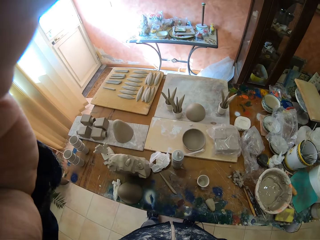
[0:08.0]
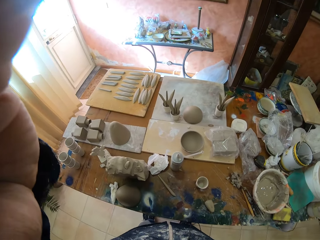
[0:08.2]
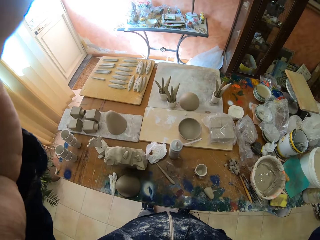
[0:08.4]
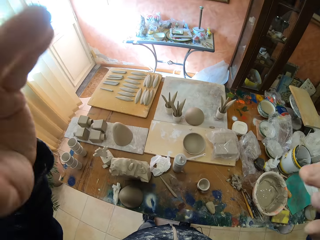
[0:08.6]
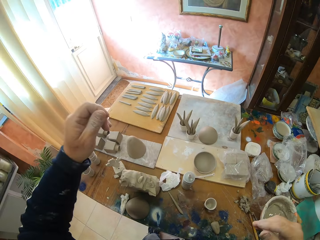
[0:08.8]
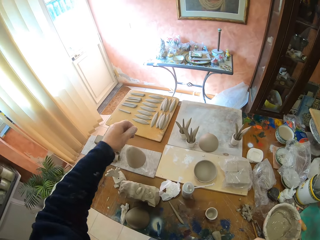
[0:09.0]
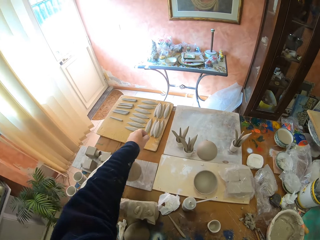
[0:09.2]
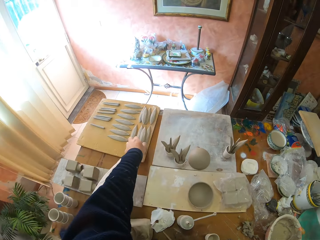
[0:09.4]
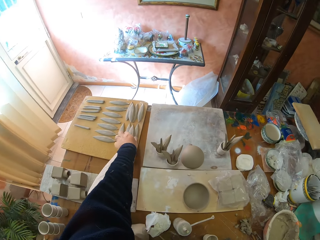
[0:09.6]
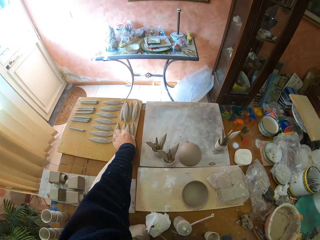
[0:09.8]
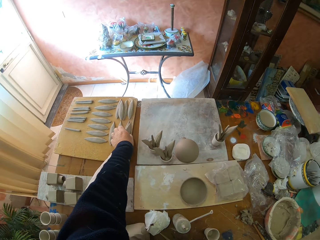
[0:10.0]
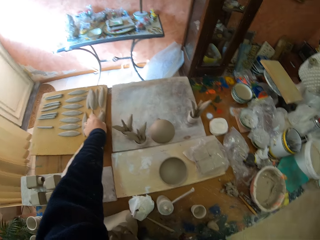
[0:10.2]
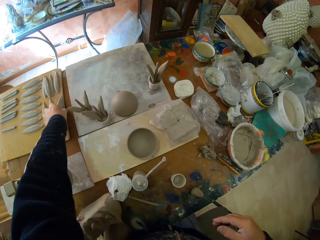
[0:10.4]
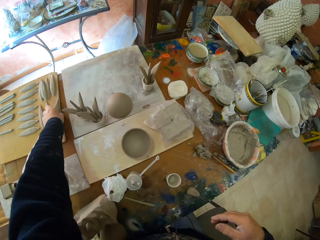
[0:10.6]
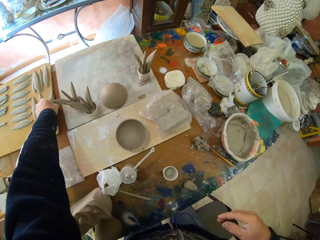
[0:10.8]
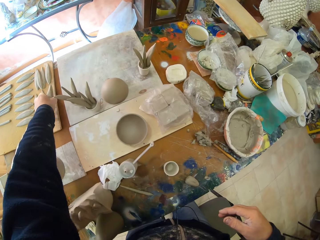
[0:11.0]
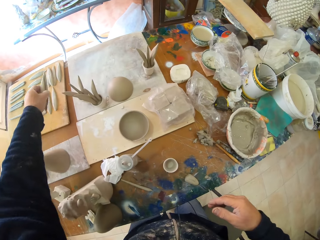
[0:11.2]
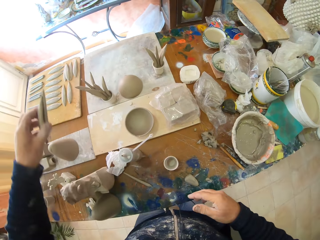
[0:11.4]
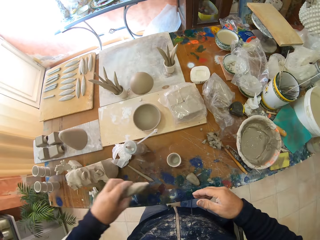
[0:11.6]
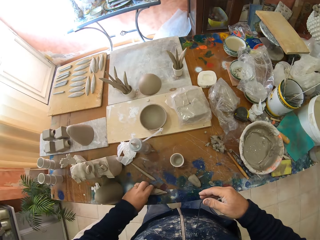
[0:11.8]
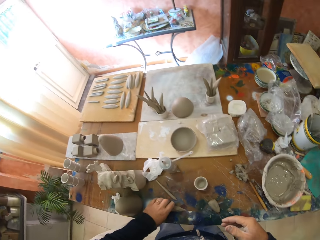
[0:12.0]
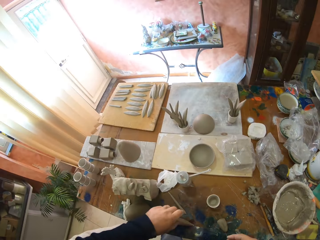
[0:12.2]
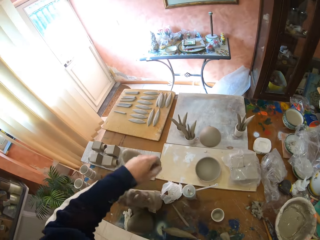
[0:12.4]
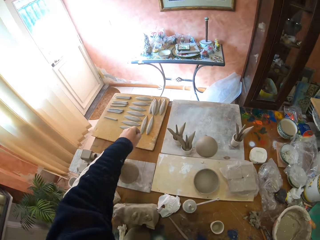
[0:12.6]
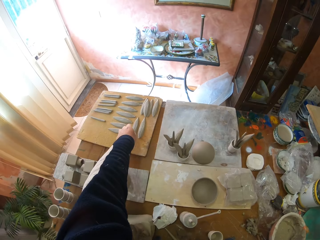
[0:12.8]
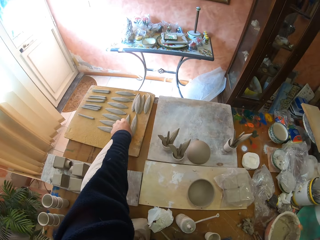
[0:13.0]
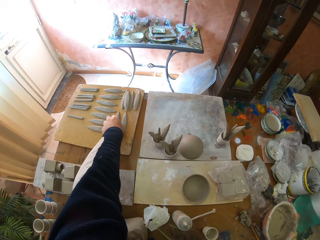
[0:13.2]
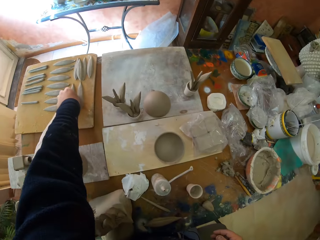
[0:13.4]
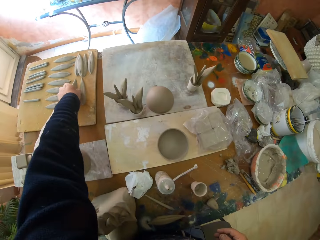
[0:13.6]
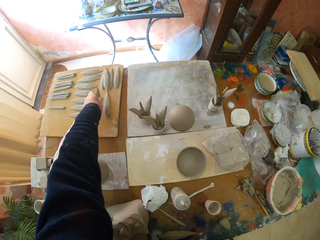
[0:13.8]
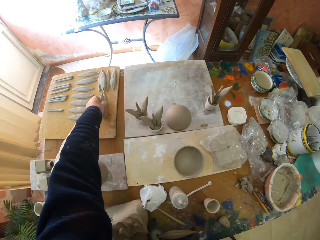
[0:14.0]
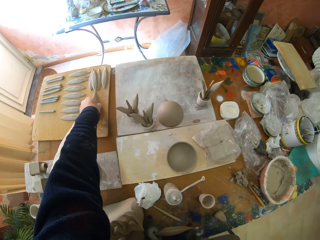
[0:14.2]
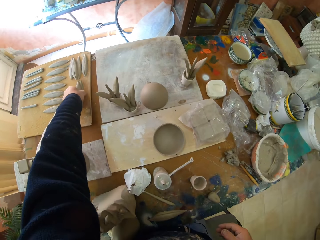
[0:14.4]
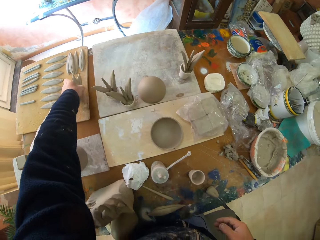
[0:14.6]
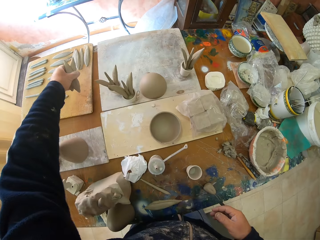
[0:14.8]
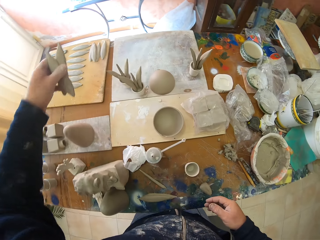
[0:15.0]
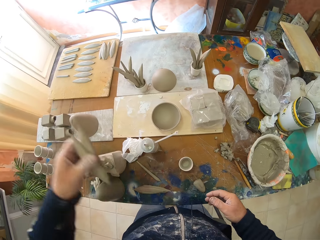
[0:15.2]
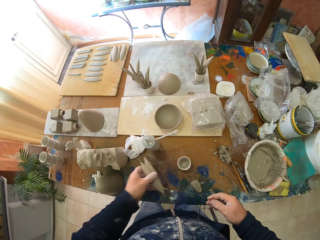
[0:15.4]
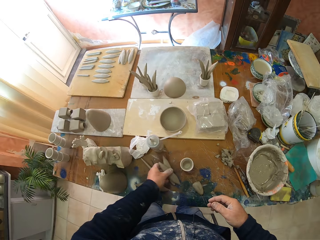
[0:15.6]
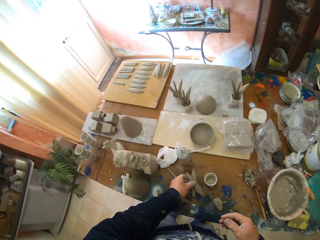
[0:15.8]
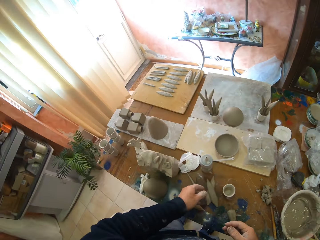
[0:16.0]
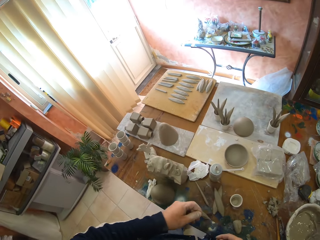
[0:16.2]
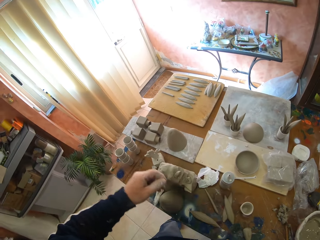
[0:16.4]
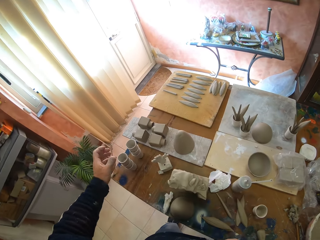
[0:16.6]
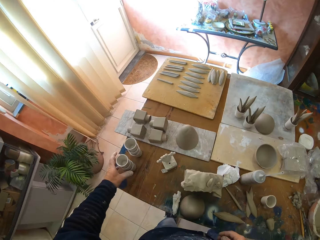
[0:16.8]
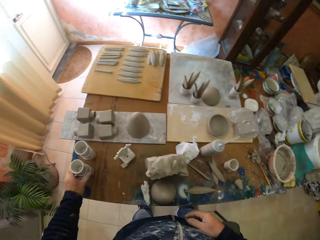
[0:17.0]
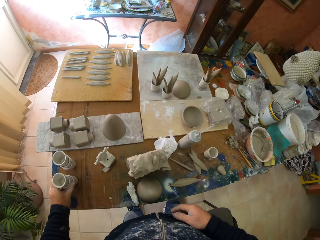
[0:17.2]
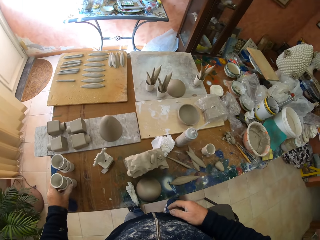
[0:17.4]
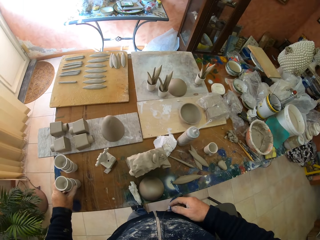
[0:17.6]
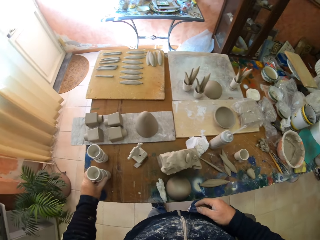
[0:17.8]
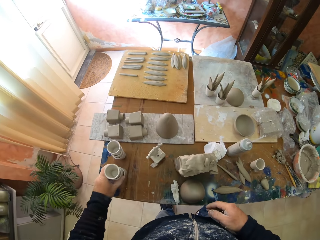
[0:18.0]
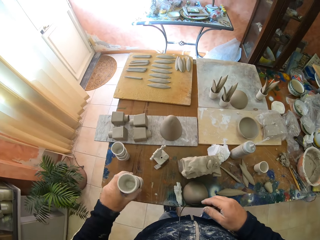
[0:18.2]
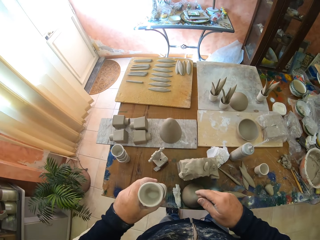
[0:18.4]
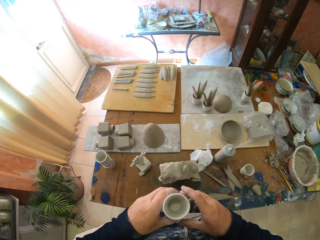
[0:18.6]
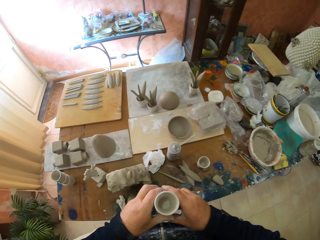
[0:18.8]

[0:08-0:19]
The camera wearer picks up the pottery on the board. They place the pottery on the table. They pick up the pottery on the table.

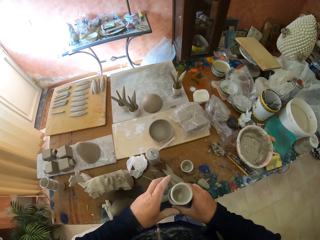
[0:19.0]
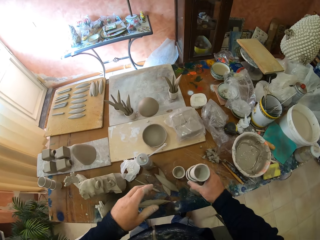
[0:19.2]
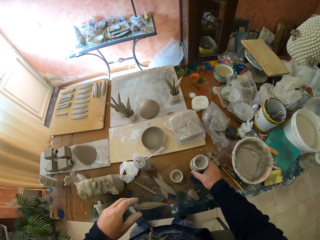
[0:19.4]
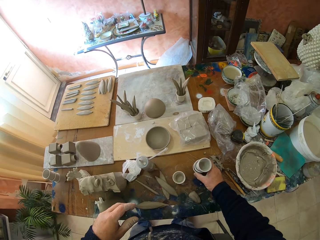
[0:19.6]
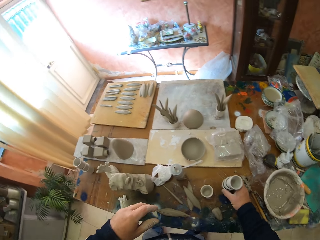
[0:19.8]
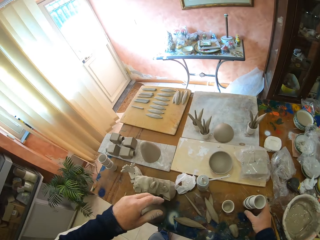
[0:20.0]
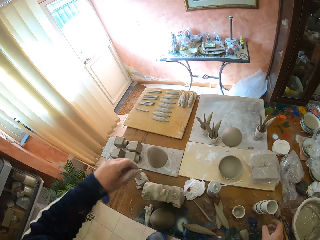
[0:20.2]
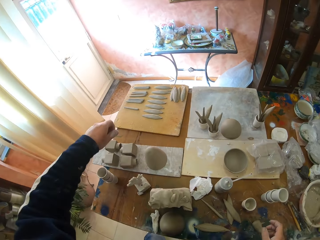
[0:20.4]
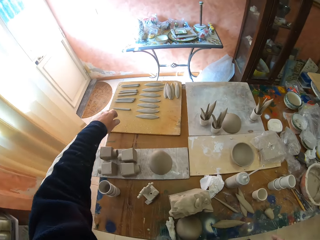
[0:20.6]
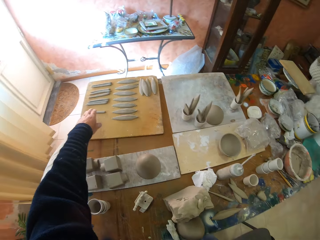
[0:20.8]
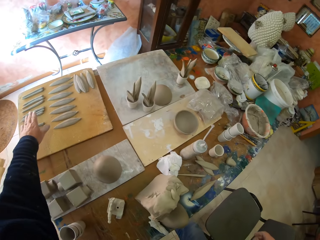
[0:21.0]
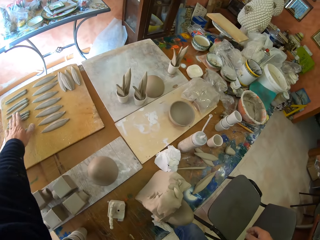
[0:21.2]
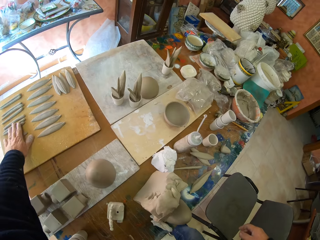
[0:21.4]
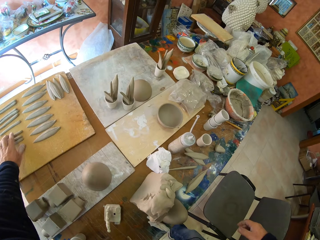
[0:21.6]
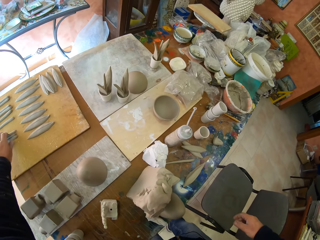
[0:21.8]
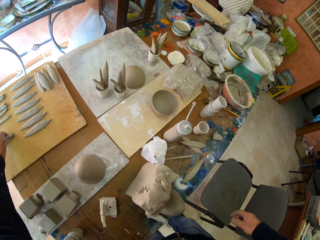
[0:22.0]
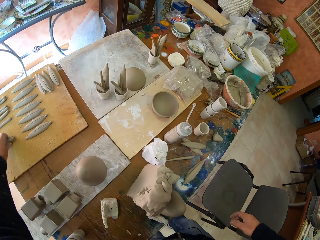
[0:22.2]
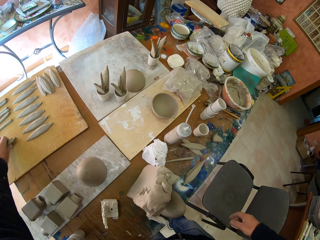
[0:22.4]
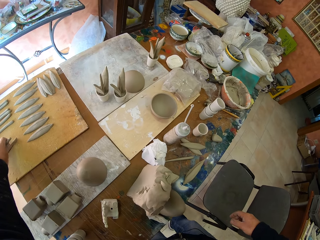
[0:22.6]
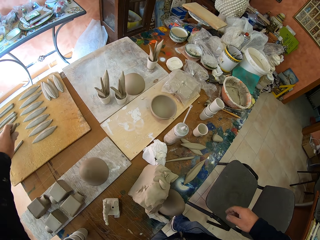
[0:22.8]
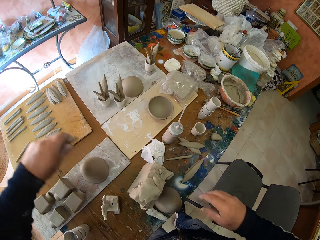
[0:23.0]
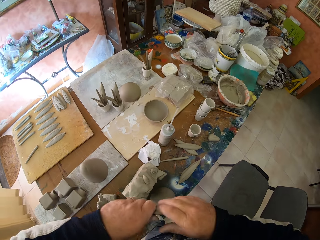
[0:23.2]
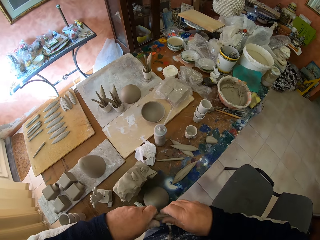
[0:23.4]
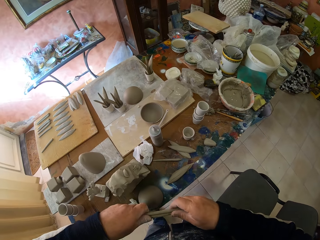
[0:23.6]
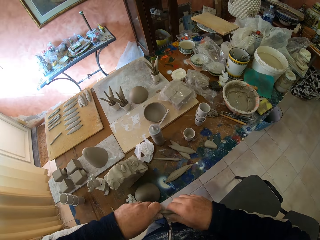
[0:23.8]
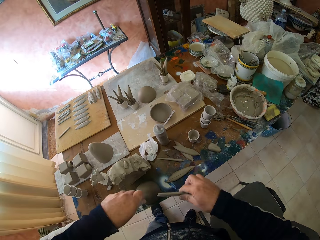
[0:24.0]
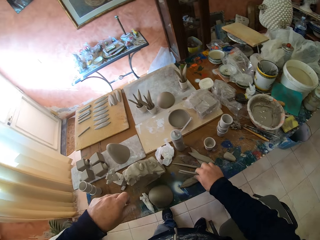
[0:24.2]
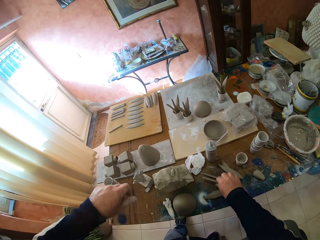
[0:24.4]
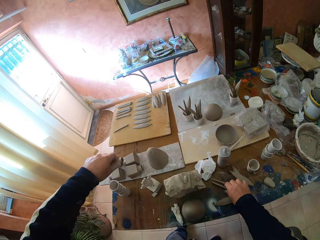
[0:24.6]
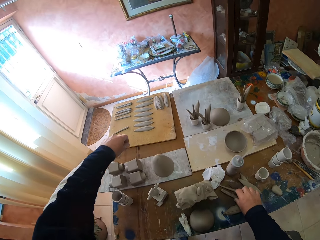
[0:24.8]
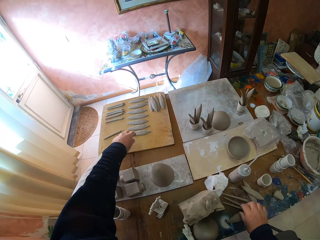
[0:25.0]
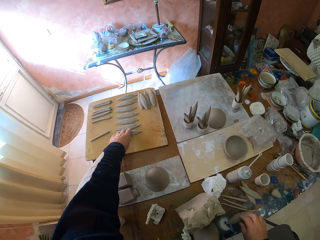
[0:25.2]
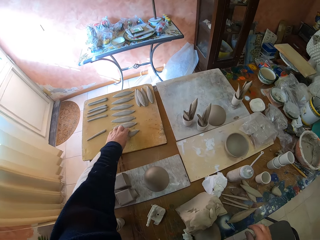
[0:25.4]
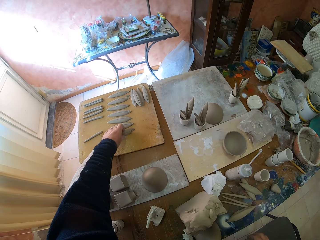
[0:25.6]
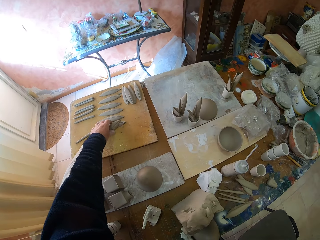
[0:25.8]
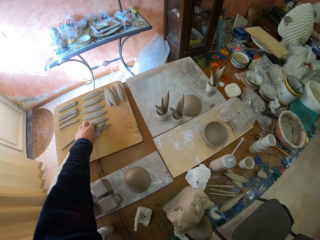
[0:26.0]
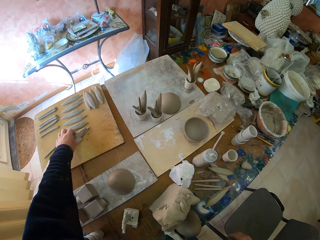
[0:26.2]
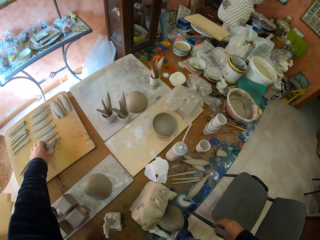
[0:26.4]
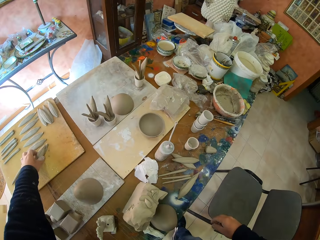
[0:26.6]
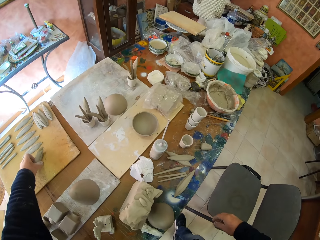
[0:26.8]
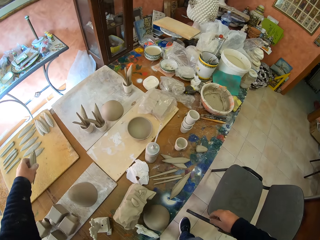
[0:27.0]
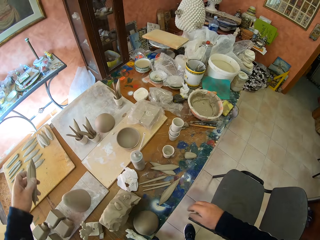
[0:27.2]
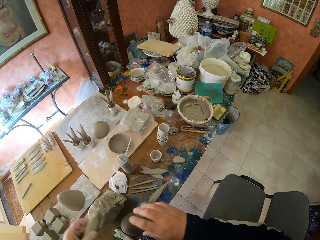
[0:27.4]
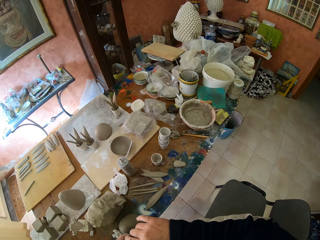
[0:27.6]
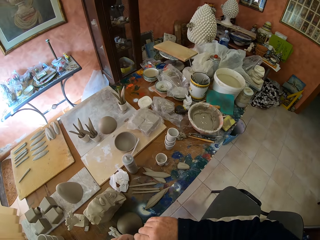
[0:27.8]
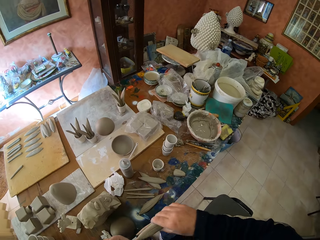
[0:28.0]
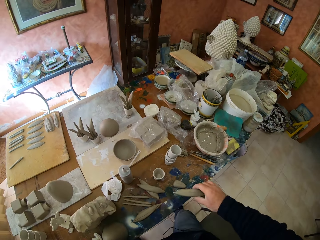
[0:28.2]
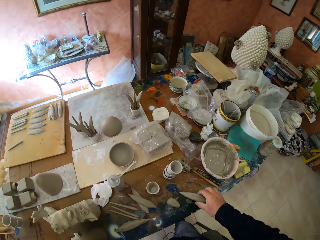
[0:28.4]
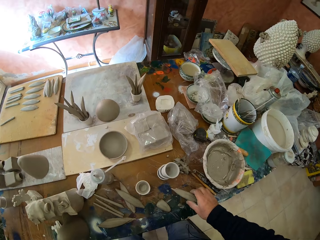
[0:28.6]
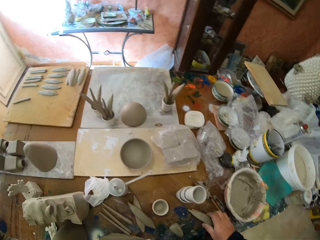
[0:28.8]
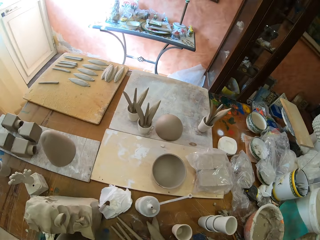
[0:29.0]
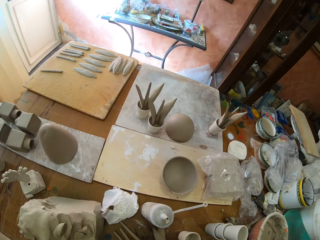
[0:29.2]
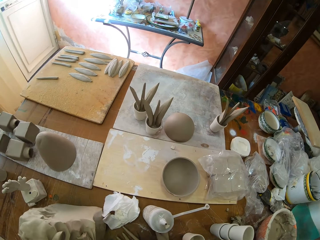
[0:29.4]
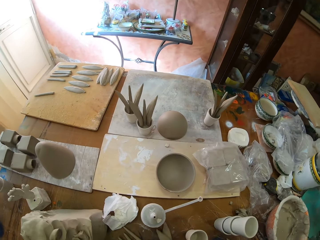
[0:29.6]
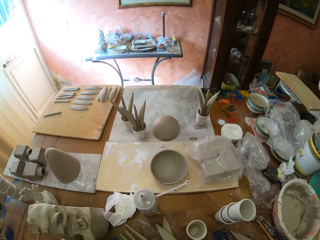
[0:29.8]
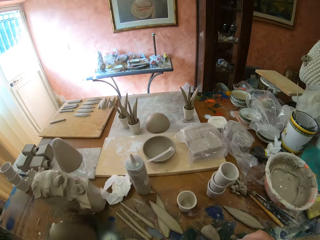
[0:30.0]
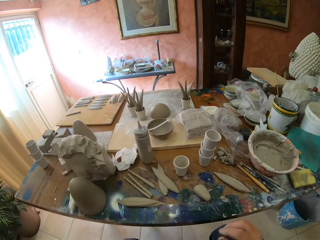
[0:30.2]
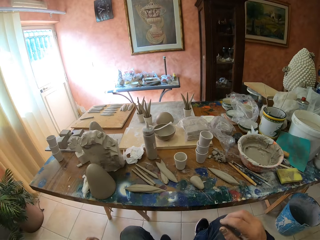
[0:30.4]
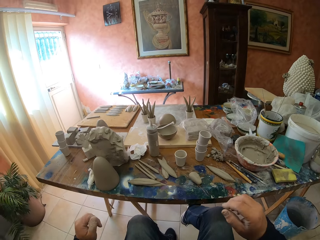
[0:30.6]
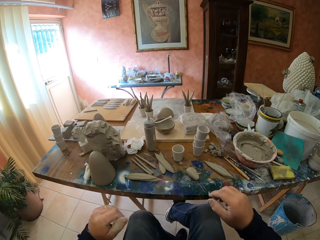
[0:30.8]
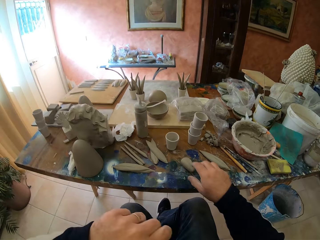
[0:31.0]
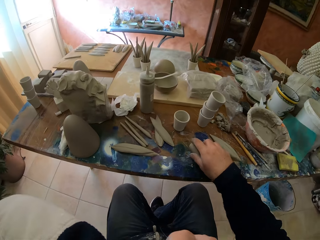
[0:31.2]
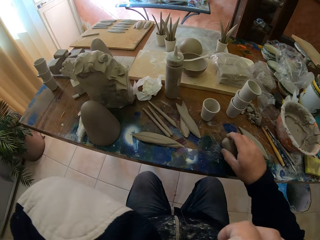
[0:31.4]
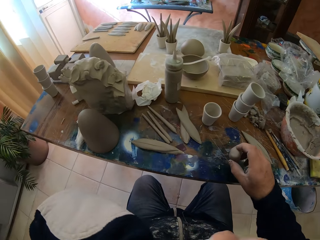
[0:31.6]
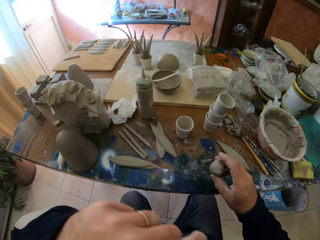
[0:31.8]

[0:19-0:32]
The camera wearer places the pottery on the table. They pick up the pottery on the board. They place the pottery on the table. They put the clay on the table.
